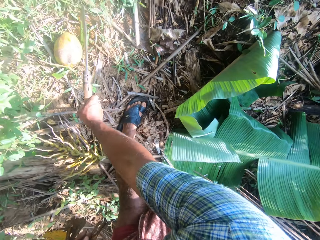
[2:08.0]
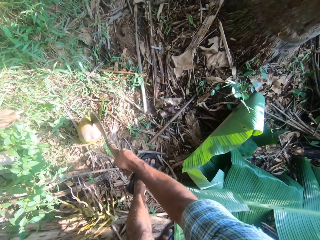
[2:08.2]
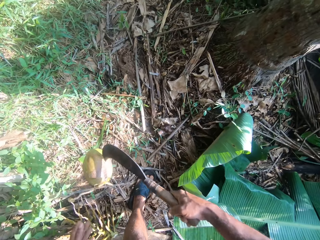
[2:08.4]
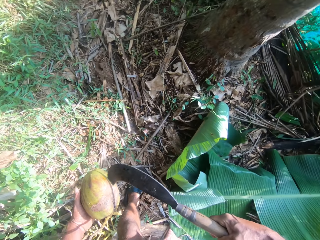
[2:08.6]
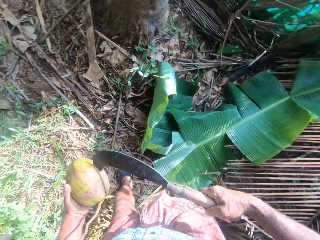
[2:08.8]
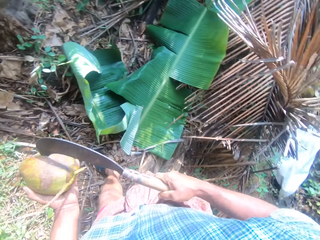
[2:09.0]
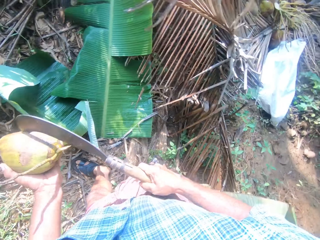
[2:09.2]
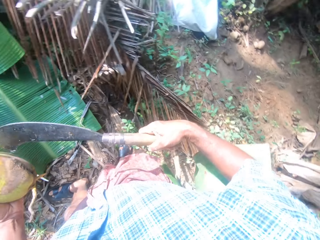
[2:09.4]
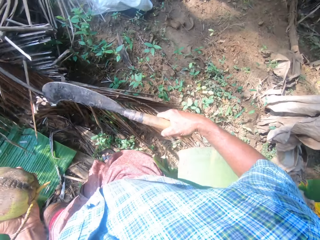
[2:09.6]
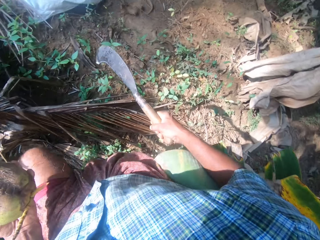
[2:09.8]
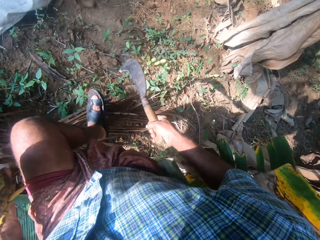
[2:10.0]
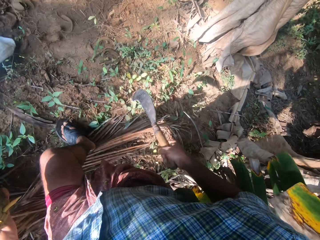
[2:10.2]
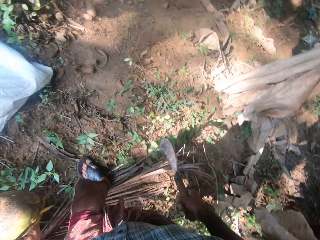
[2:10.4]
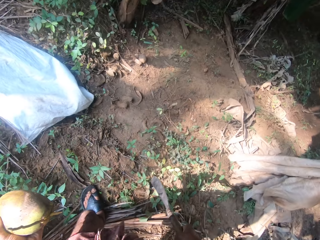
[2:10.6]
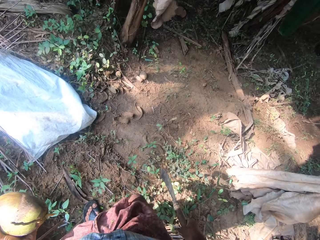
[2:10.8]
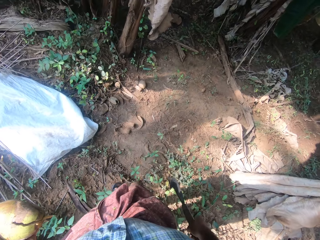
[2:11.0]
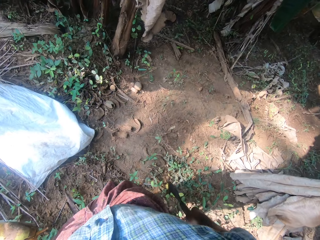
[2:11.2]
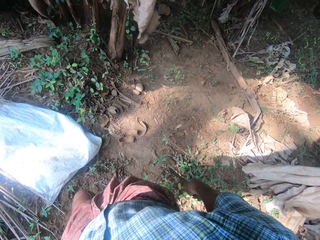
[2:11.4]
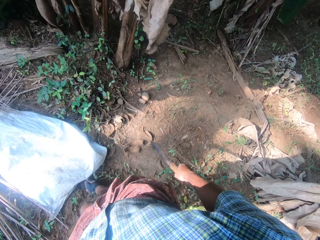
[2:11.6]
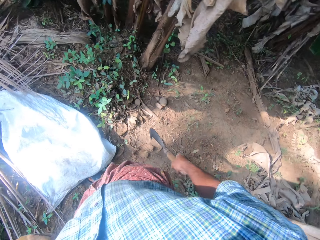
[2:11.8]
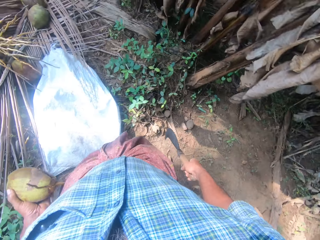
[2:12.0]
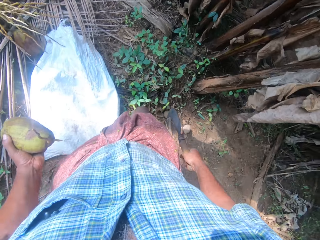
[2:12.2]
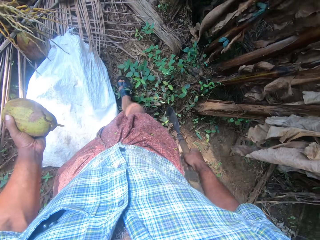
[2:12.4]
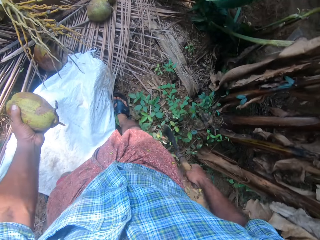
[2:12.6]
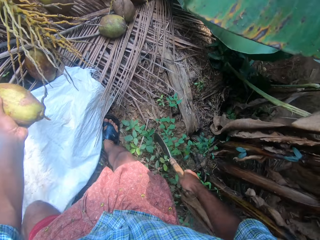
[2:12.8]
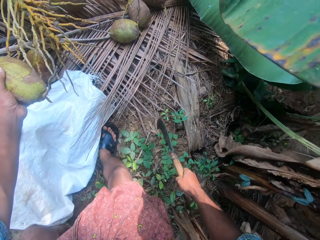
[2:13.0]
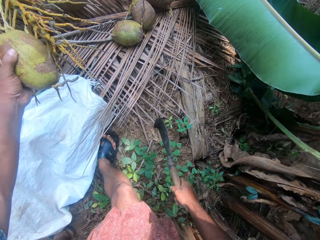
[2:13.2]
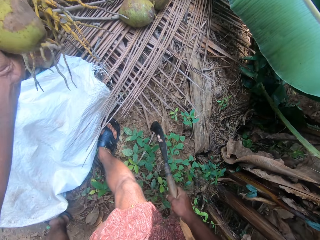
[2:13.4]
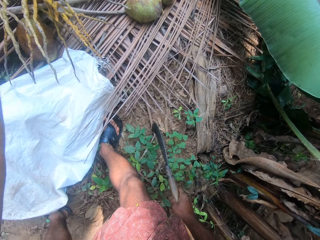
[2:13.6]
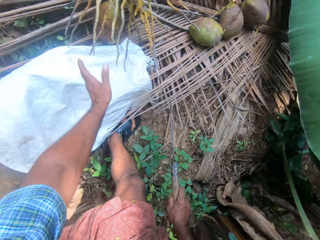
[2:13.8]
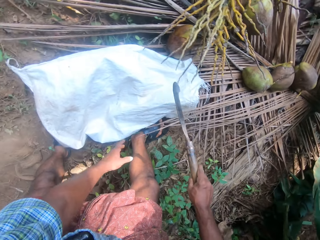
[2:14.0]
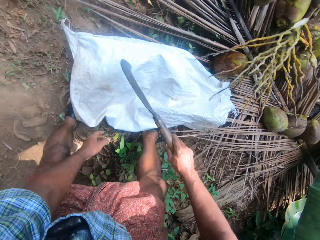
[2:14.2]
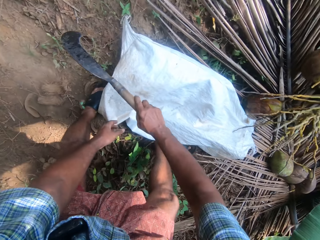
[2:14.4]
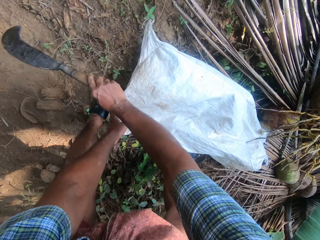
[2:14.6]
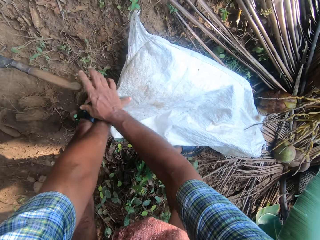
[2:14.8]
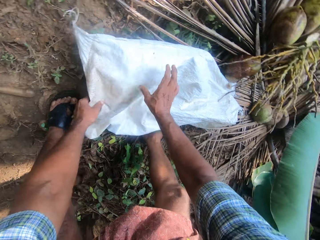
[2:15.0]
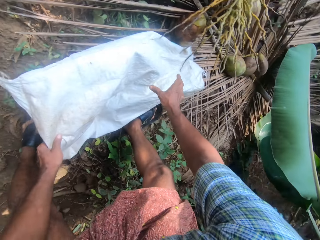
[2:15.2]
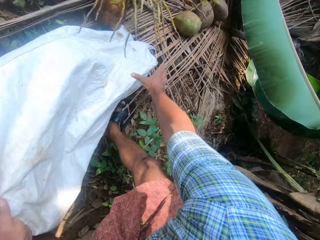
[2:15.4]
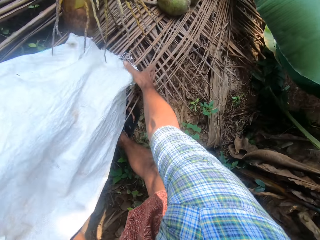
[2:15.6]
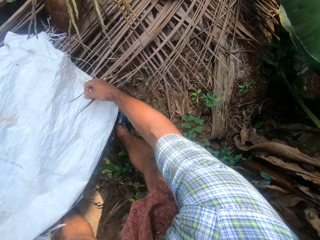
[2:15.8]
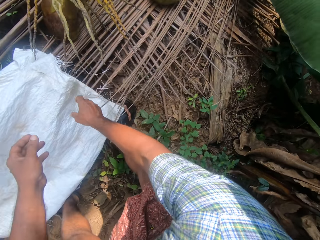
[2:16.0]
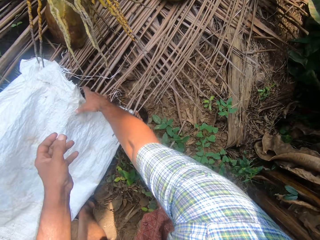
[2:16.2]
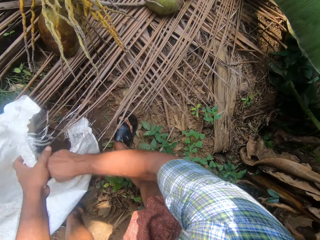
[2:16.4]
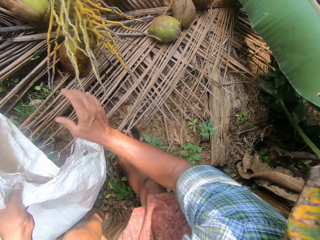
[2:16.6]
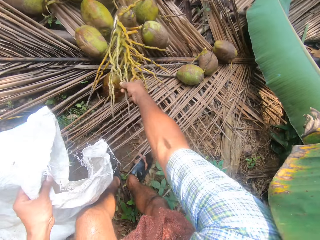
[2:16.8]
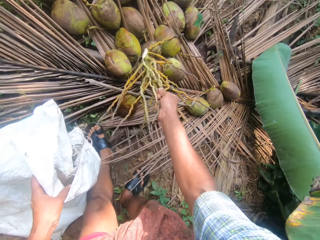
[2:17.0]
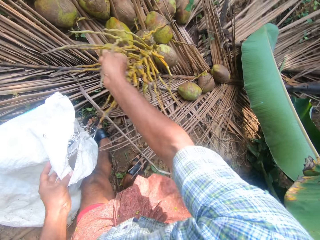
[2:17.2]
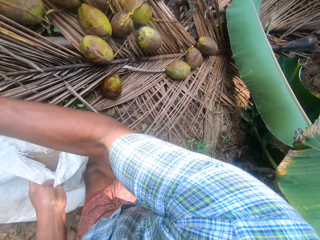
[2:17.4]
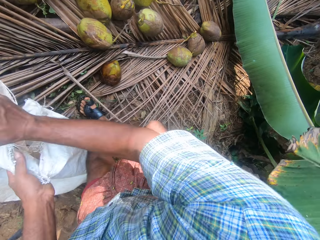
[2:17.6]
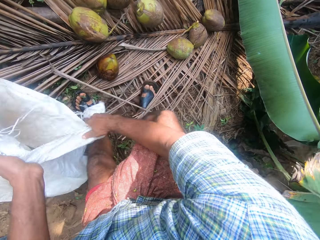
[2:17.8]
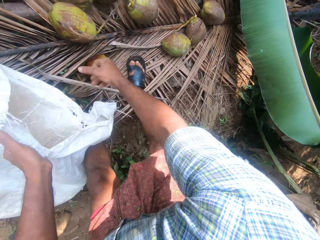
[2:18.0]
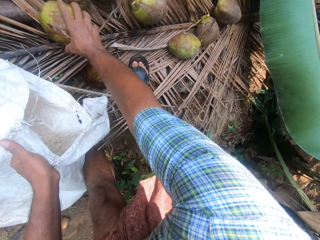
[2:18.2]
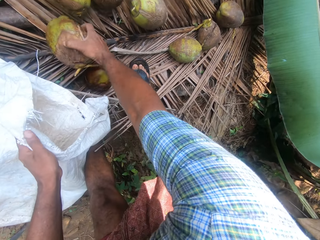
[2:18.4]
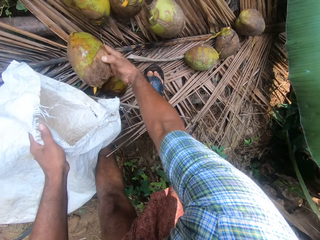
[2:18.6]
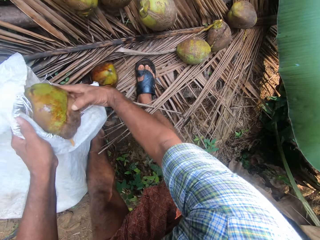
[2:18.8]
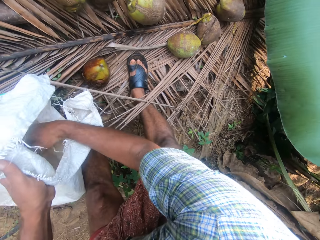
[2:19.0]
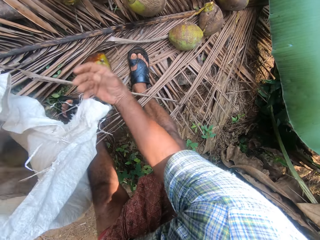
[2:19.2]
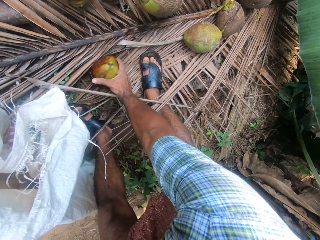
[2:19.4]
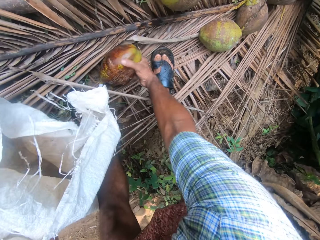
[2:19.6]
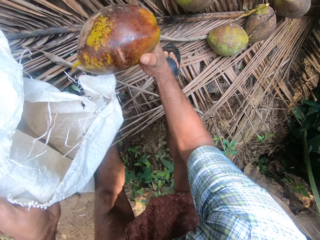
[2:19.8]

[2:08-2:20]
The camera wearer hits the coconut with a machete. They pick up the coconut with the machete. They remove the coconut from the machete with the left hand. They walk around. They drop the coconut with the left hand. They drop the machete on the ground with the right hand. They pick up the bag from the floor with their hands. They pick up the branches with the right hand. They throw the branches with the right hand. They pick up the coconut with the right hand. They put the coconut in the bag with the right hand.

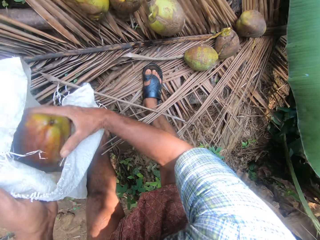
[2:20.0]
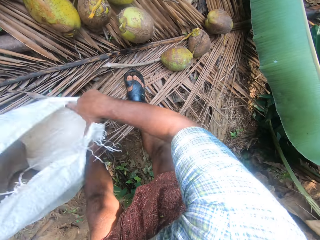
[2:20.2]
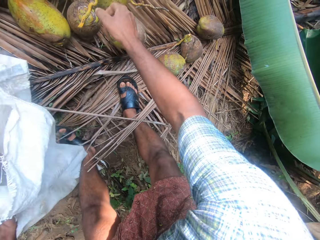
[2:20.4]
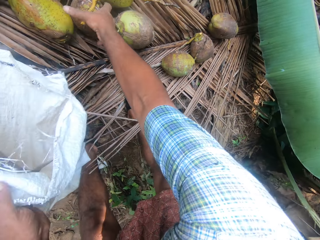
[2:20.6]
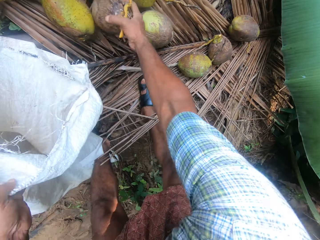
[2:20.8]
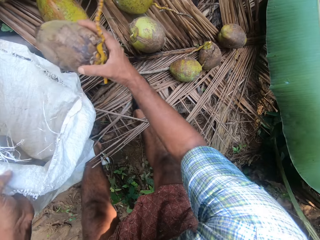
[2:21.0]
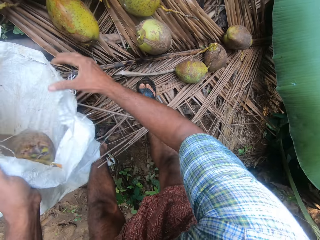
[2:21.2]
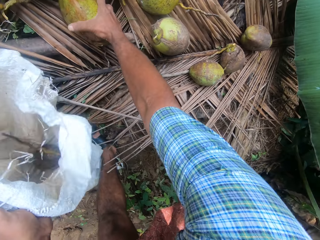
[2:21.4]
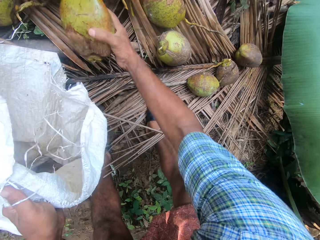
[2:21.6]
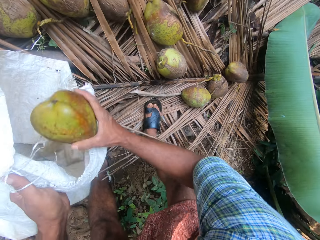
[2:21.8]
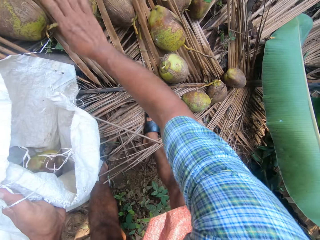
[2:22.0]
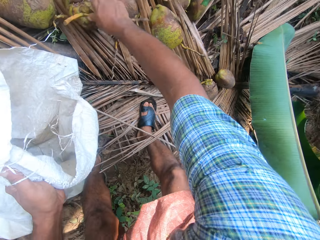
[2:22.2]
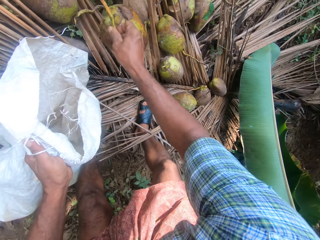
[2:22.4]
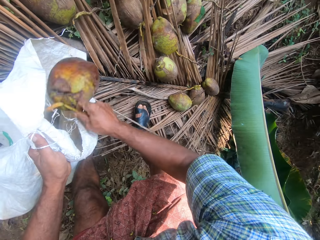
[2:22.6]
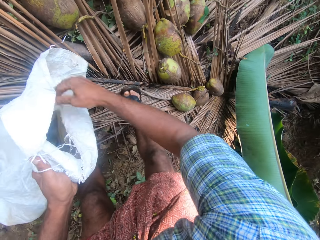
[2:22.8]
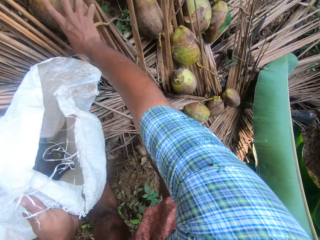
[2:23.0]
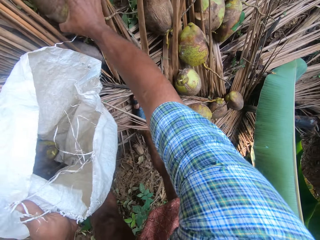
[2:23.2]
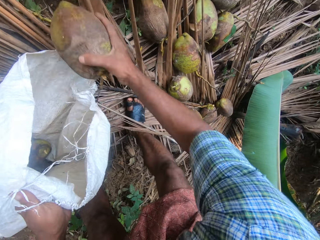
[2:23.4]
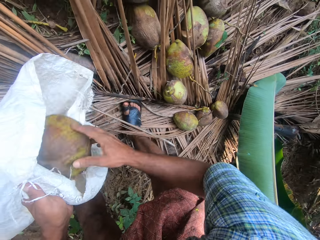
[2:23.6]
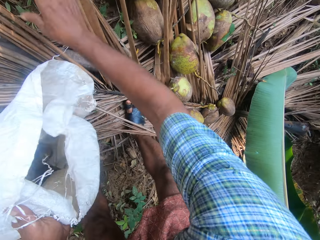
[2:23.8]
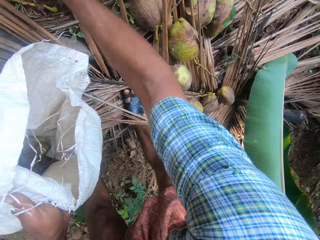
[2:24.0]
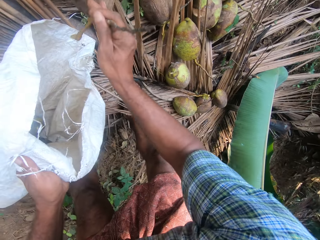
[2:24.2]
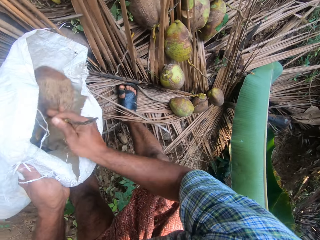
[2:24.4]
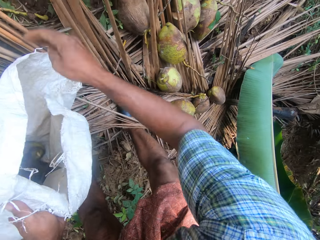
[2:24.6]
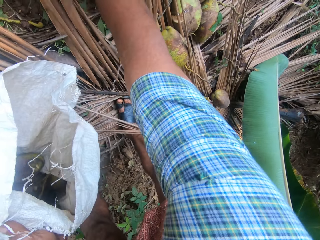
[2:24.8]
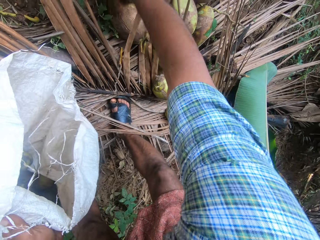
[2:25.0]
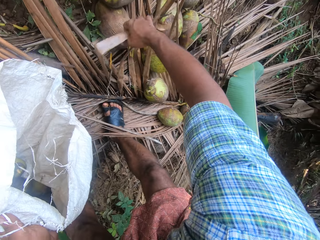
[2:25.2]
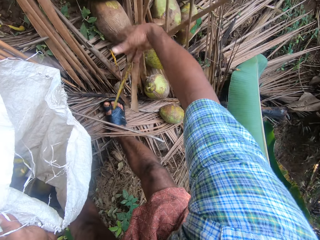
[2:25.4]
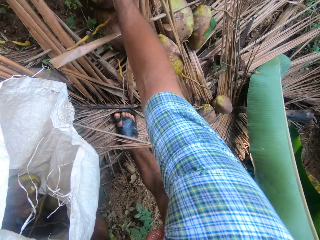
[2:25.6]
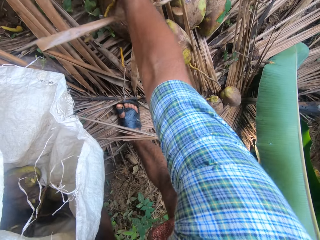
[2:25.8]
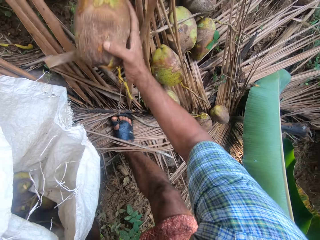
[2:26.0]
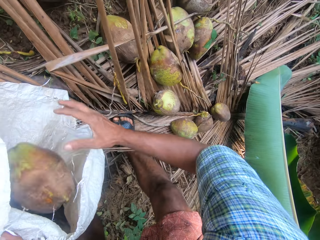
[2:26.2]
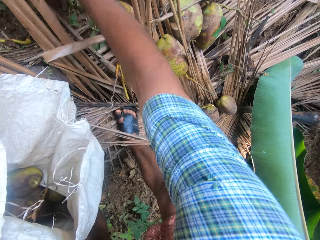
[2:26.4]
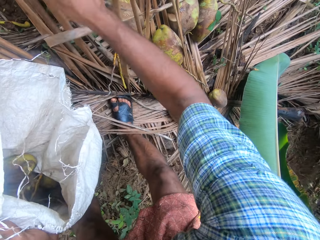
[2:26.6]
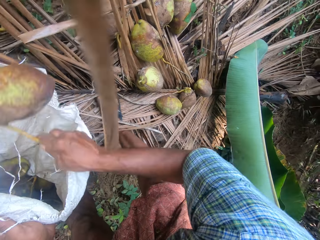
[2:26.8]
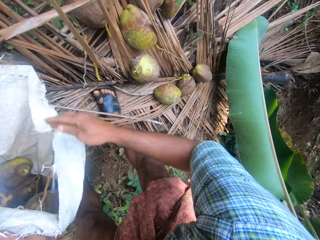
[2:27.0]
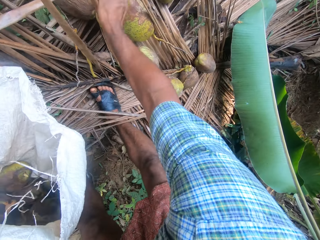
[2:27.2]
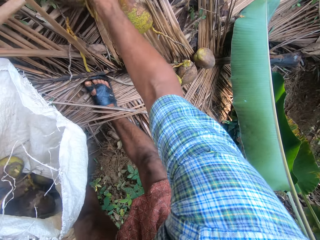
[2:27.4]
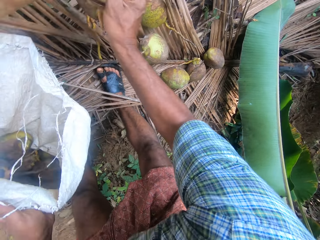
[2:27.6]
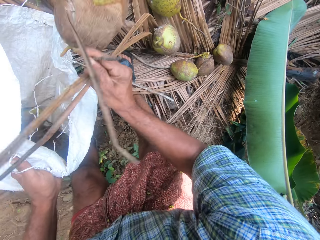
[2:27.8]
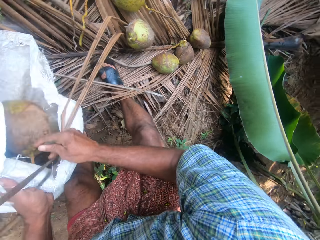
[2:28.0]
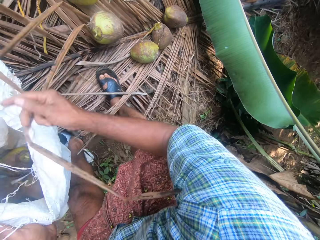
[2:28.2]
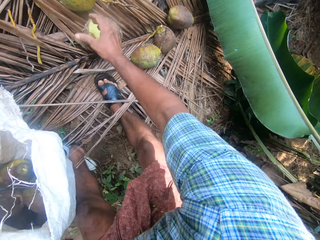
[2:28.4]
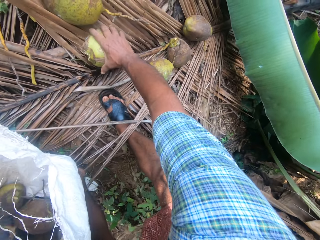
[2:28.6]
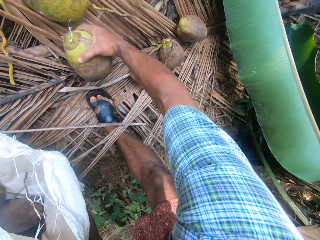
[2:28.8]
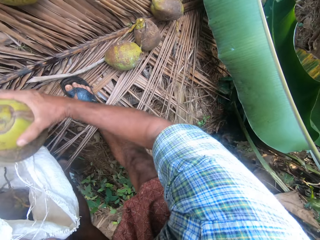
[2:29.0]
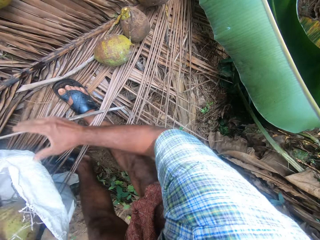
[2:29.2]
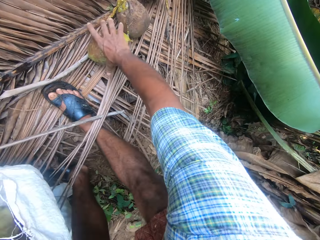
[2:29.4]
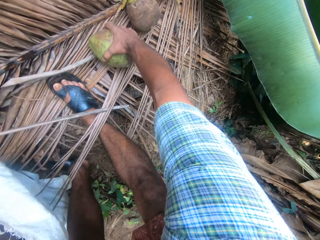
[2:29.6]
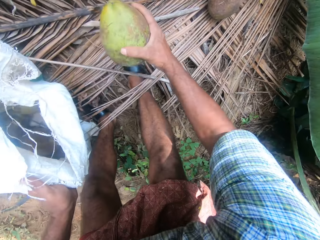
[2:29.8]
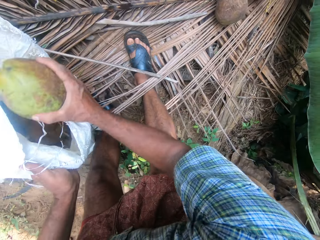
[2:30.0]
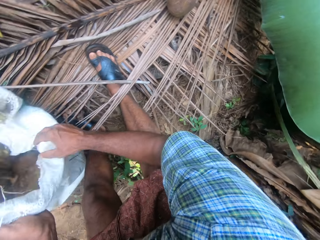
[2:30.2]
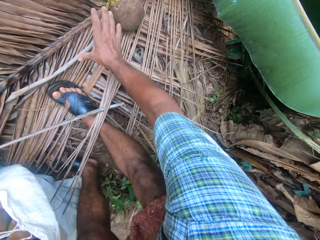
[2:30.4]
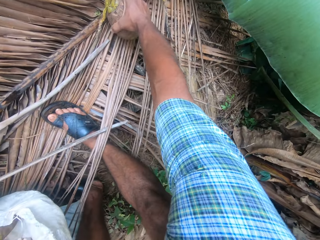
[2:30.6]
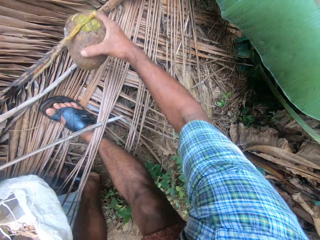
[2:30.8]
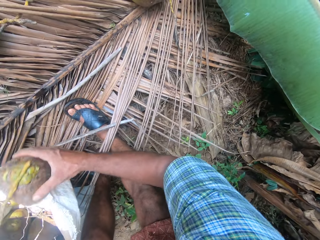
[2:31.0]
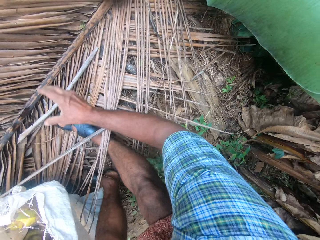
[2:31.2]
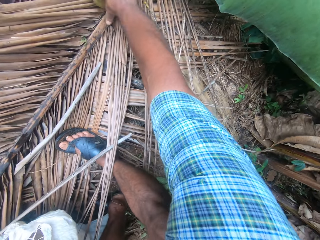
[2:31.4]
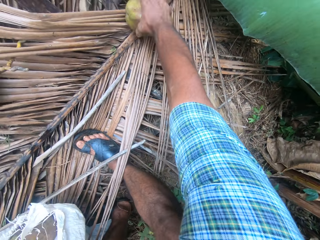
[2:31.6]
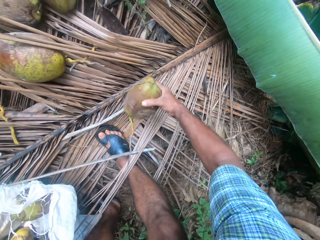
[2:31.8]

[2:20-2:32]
The camera wearer picks up the coconut with the right hand. They put the coconut in the bag with the right hand. They pick up the coconut with the right hand. They put the coconut in the bag with the right hand. They pick up the coconut with the right hand. They put the coconut in the bag with the right hand. They pick up the coconut with the right hand. They put the coconut in the bag with the right hand. They pick up the coconut with the right hand. They put the coconut in the bag with the right hand. They pick up the coconut with the right hand. They put the coconut in the bag with the right hand. They move the branches with the right hand. They pick up the coconut with the right hand. They put the coconut in the bag with the right hand. They put the coconut in the bag with the right hand again. They pick up the coconut with the right hand. They put the coconut in the bag with the right hand. They pick up the coconut with the right hand. They put the coconut in the bag with the right hand. They pick up the coconut with the right hand. They put the coconut in the bag with the right hand. They pick up the coconut with the right hand. They put the coconut in the bag with the right hand.
